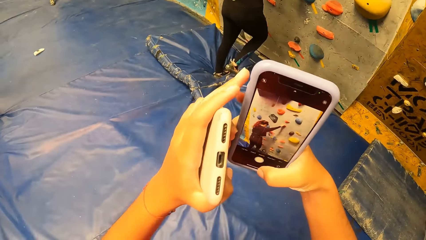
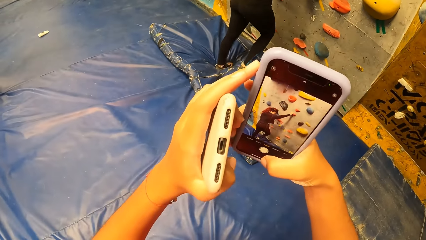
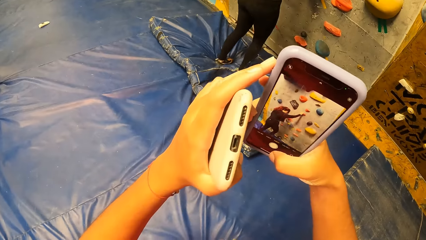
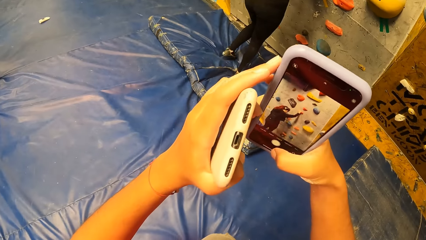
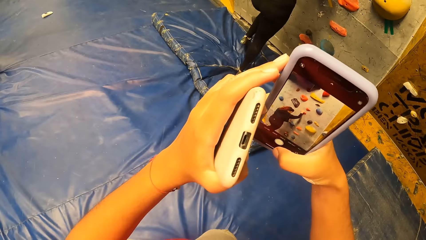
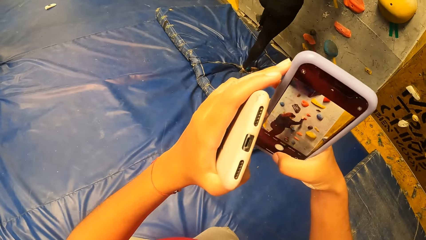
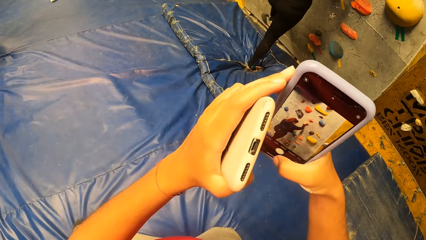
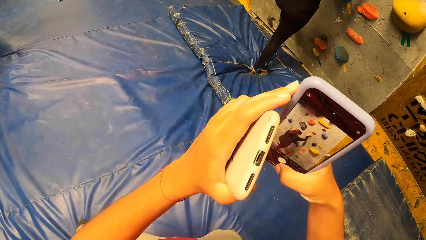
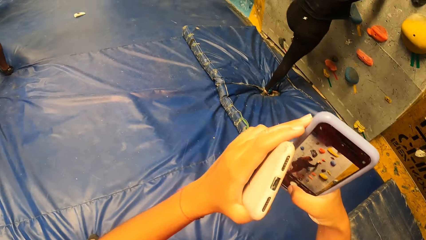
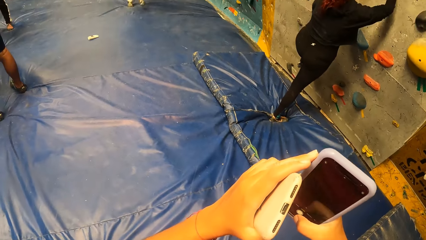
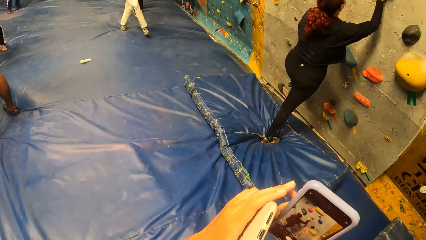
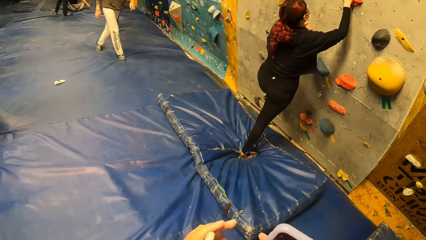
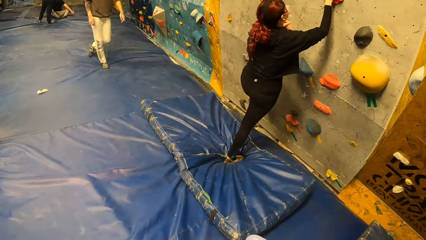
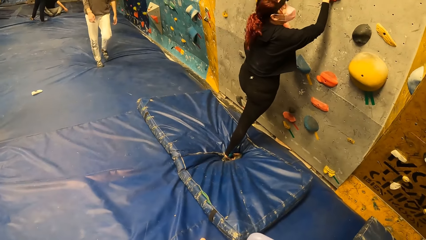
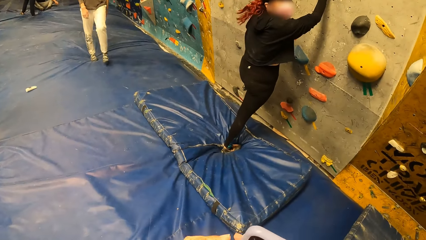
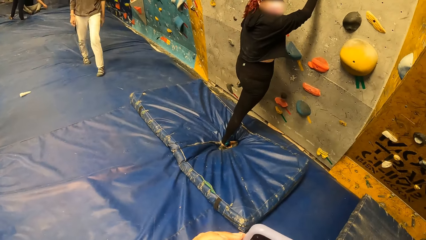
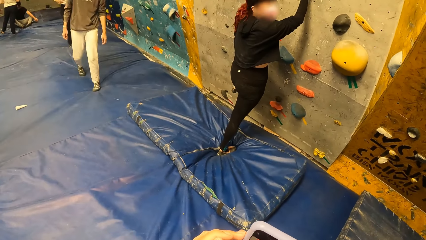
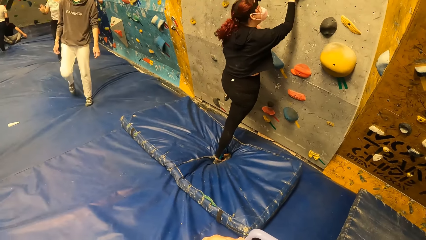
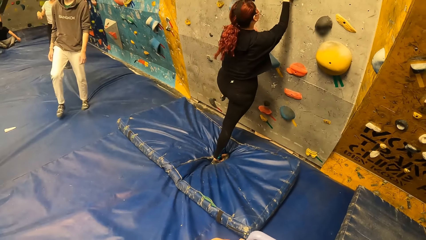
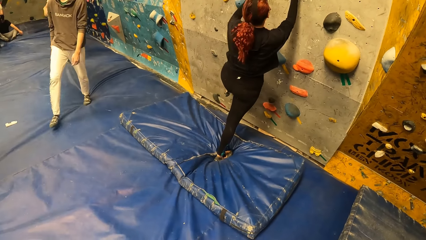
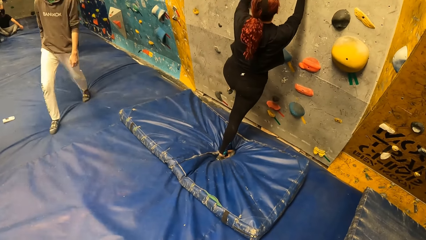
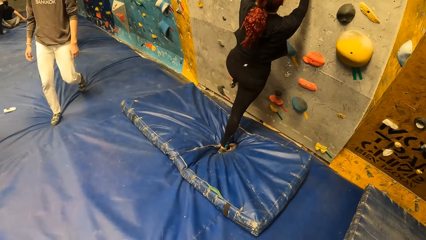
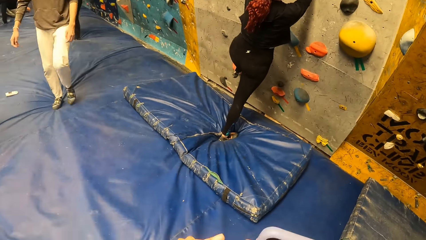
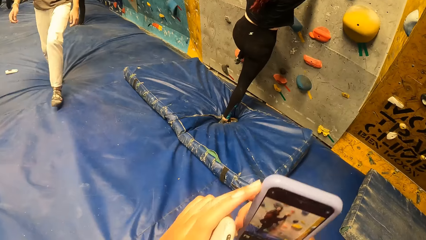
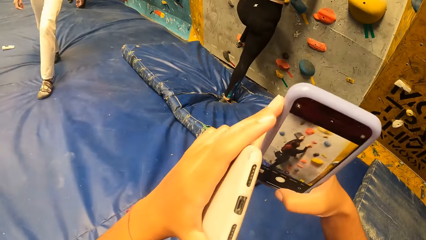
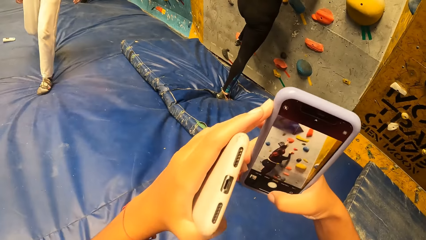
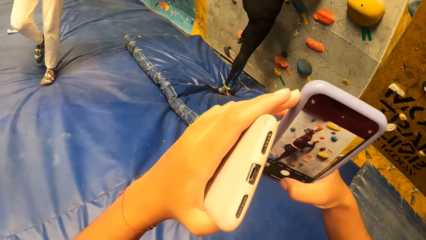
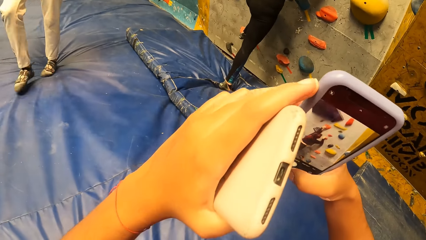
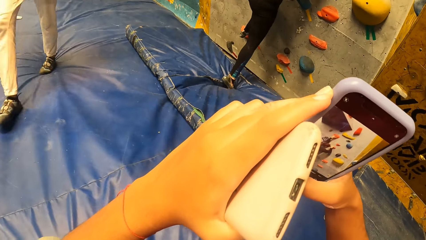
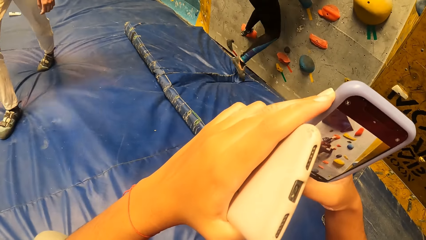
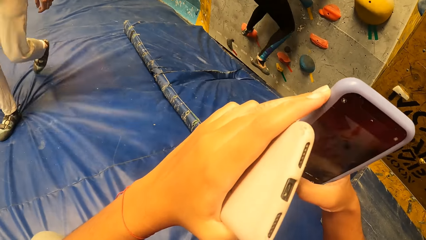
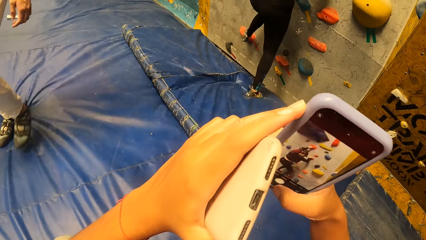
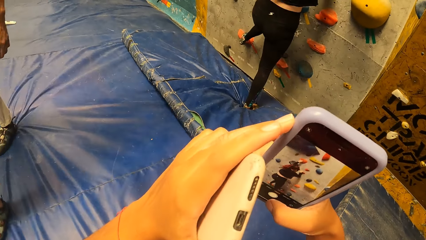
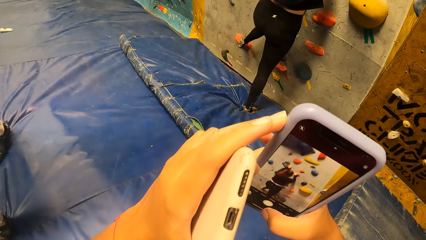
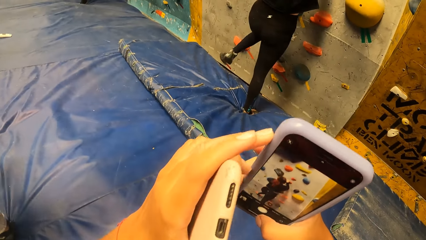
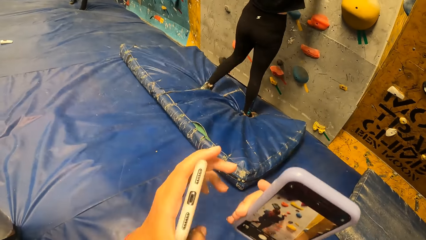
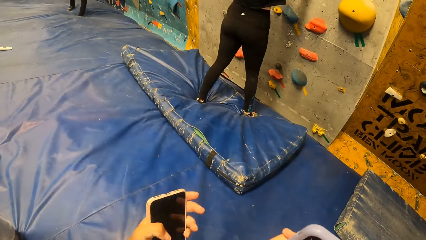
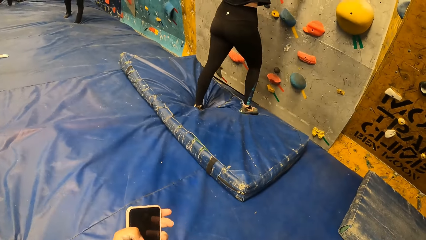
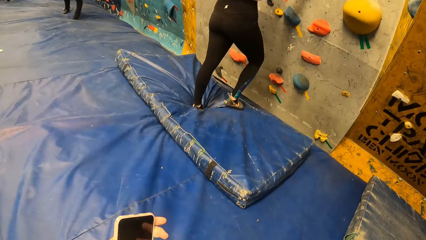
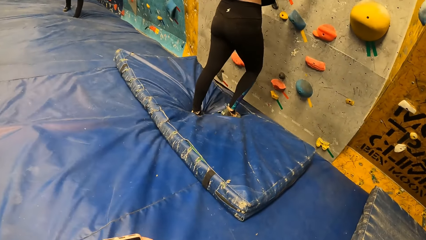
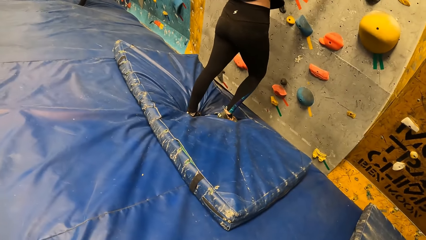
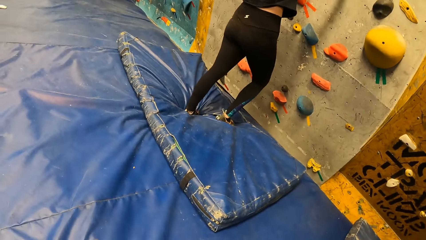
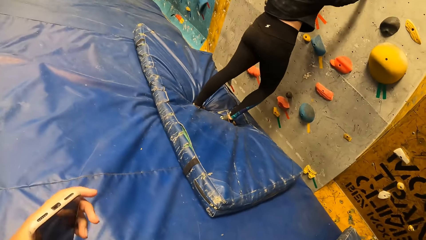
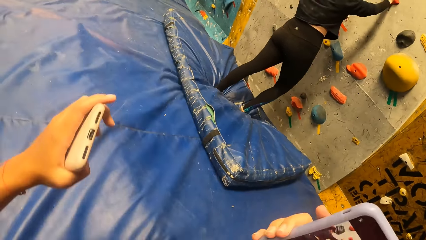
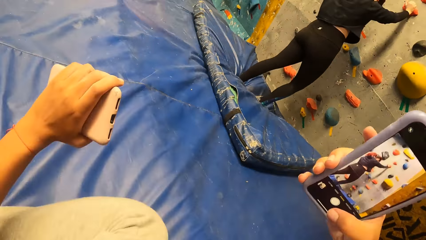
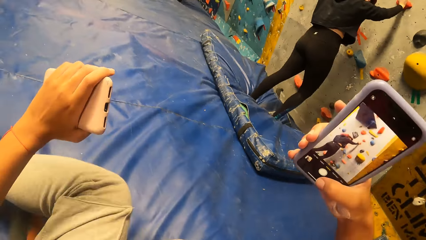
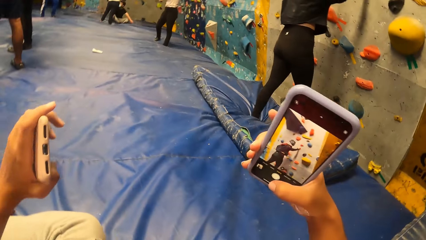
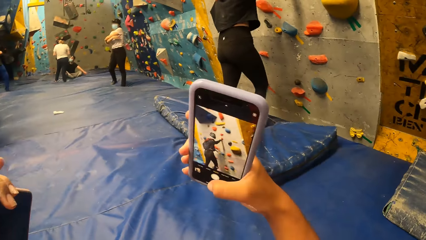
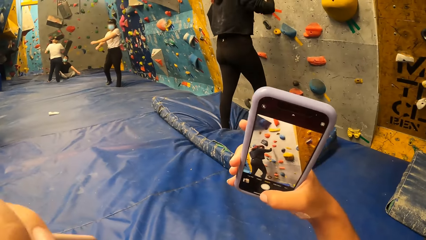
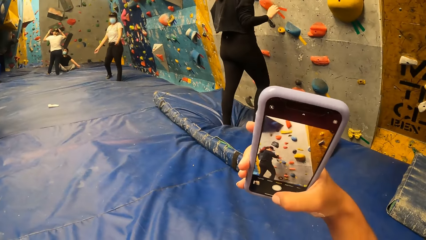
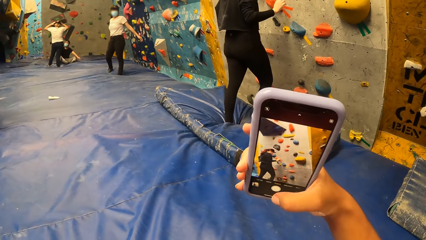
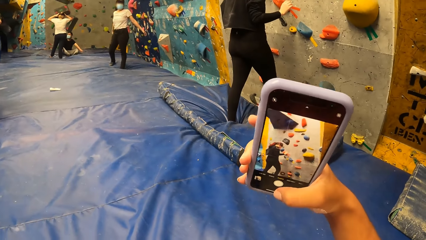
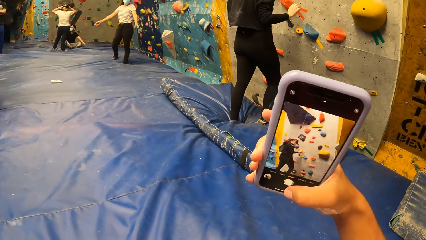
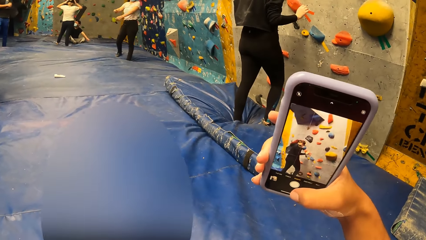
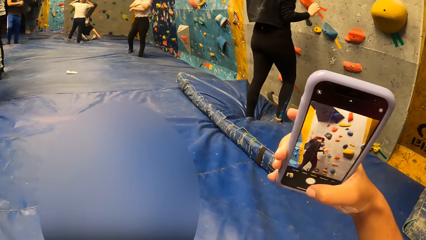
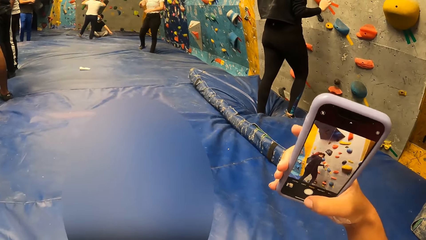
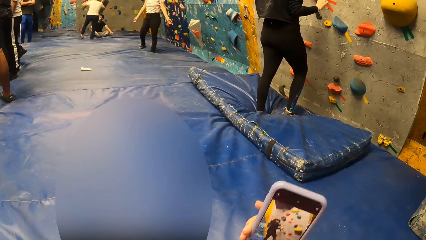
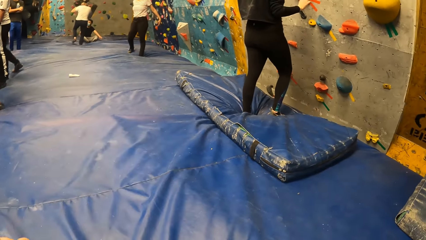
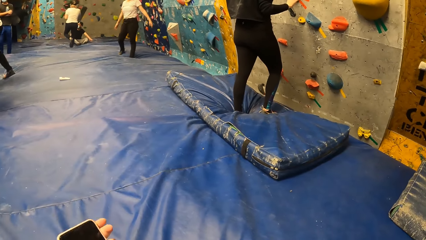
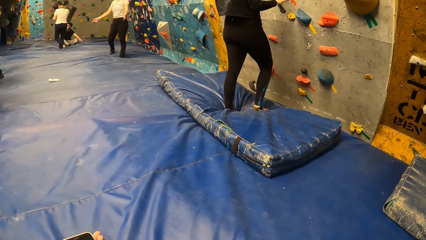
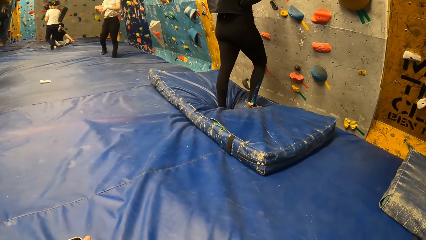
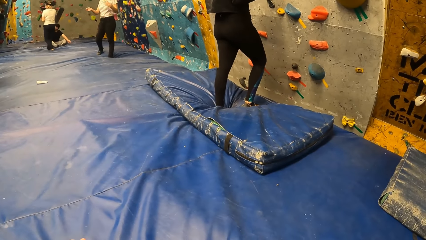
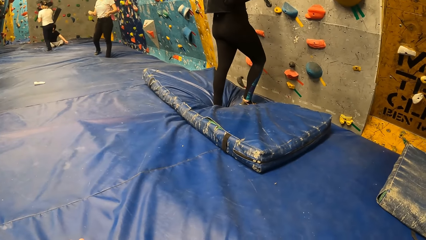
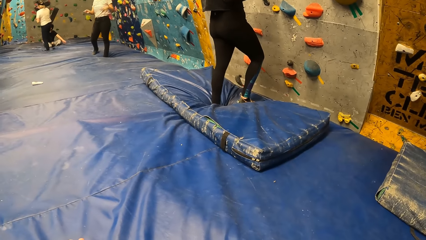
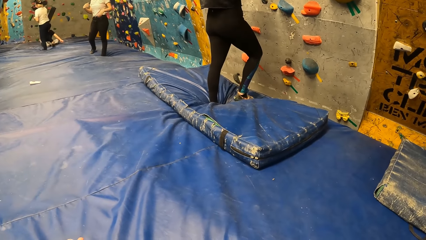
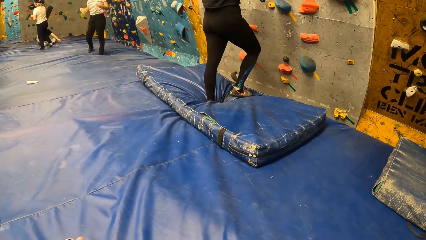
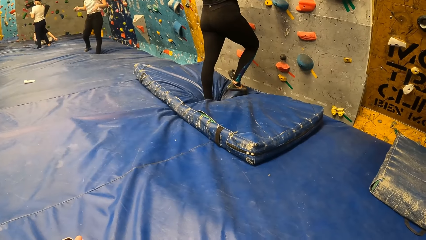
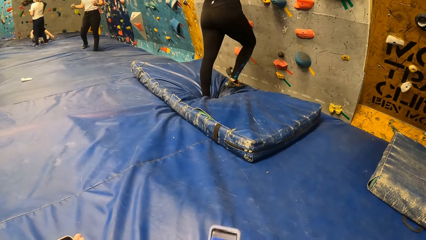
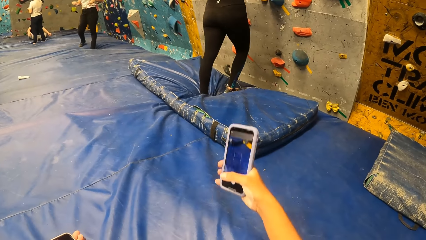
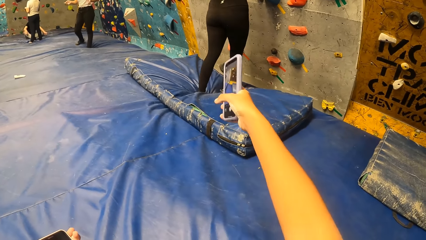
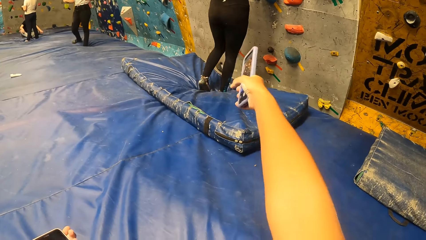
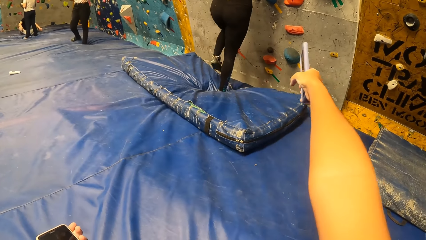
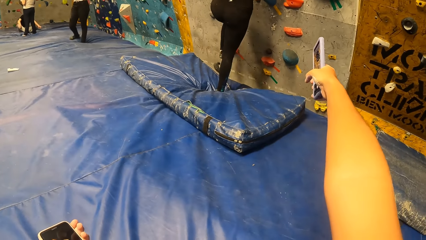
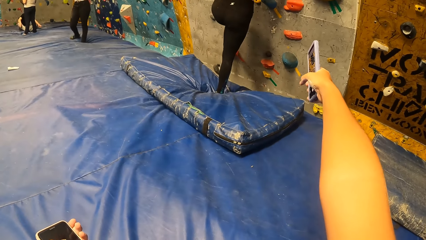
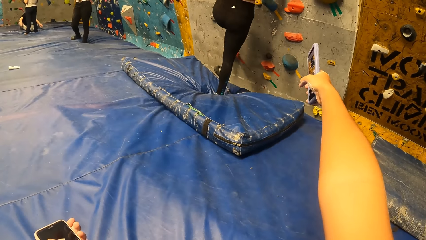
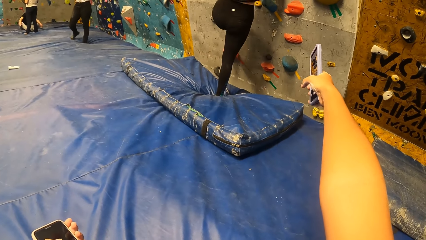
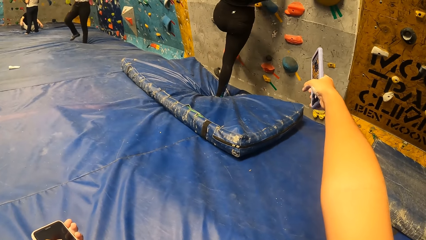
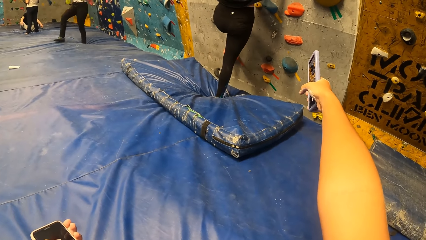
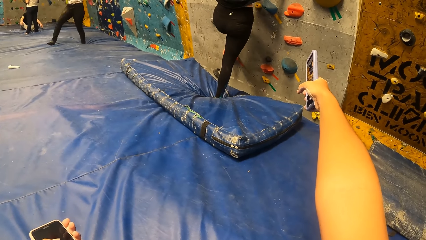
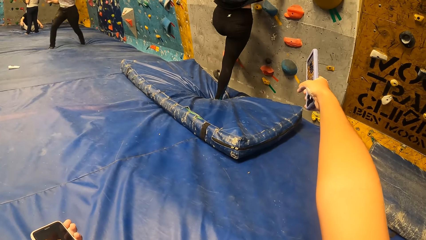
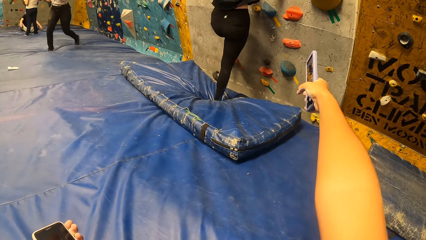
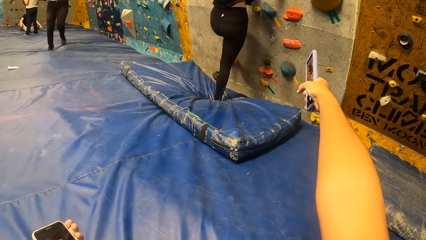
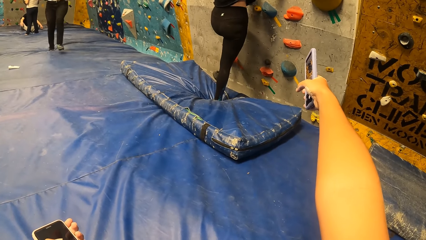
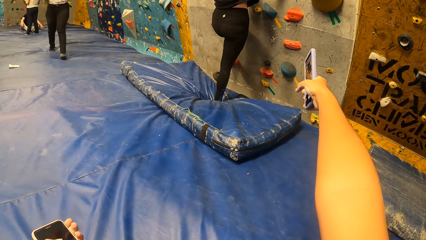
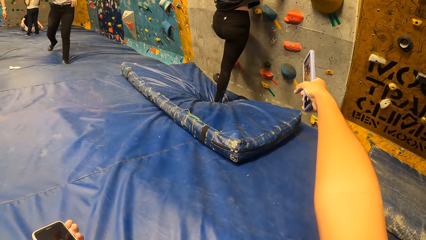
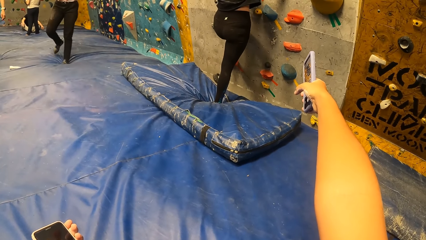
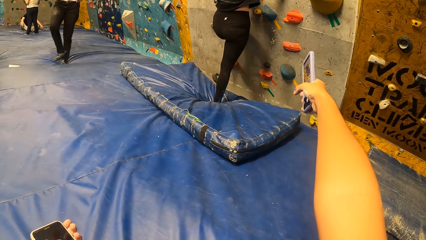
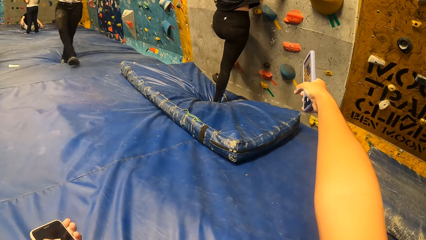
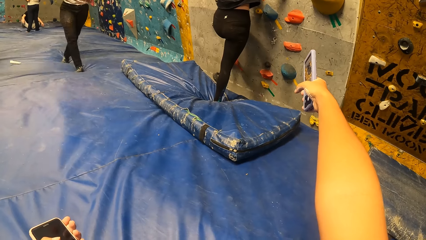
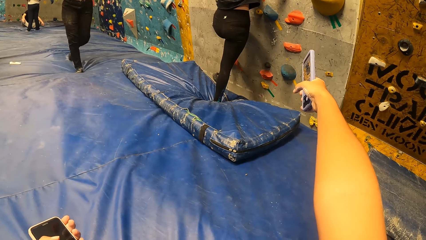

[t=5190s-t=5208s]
The camera wearer makes a video of the woman on the climbing wall with the phone on her right hand. The woman climbs up the wall. The woman looks towards the camera wearer. The camera wearer looks at the woman. She takes a video of the woman on the climbing wall. The woman puts both legs on the trampoline. The camera wearer stretches her right hand. The woman climbs up the wall. The camera wearer points with the phone in the right hand.
